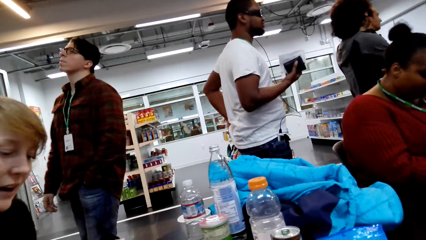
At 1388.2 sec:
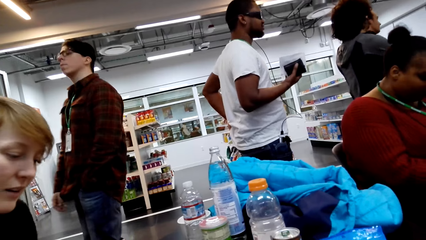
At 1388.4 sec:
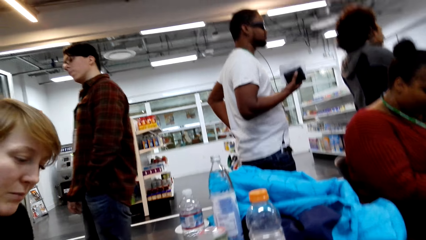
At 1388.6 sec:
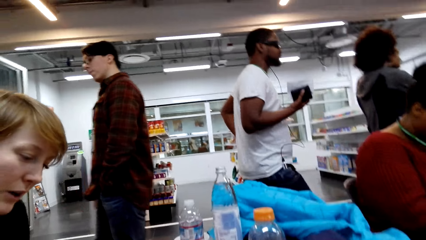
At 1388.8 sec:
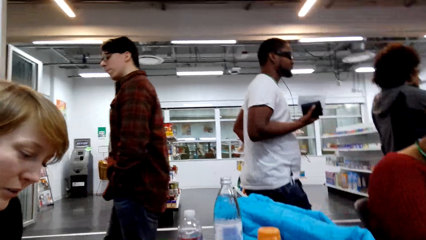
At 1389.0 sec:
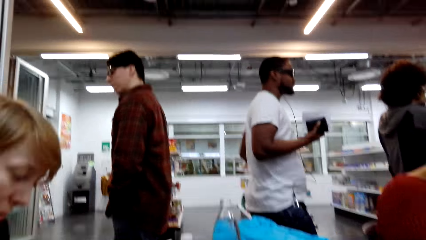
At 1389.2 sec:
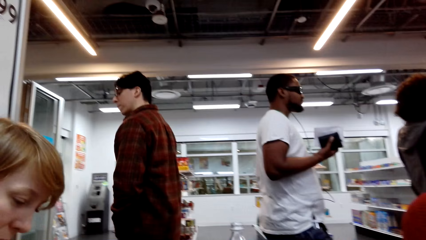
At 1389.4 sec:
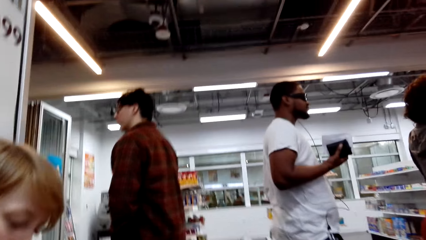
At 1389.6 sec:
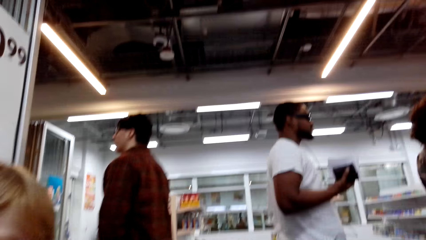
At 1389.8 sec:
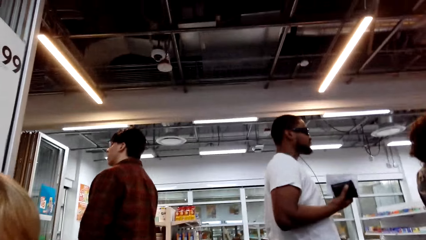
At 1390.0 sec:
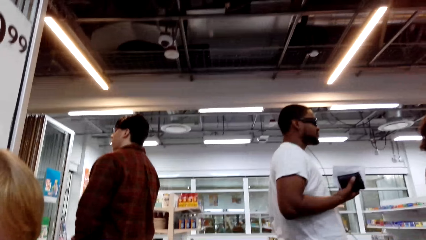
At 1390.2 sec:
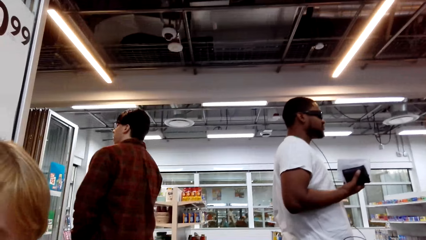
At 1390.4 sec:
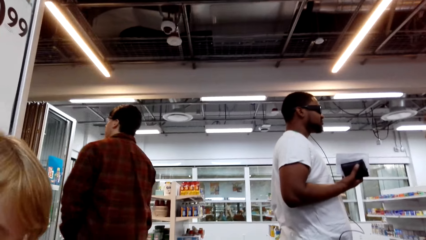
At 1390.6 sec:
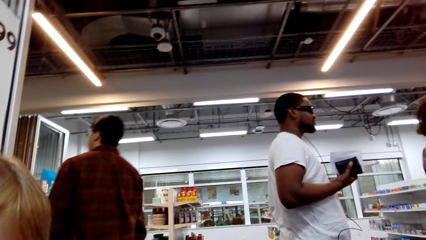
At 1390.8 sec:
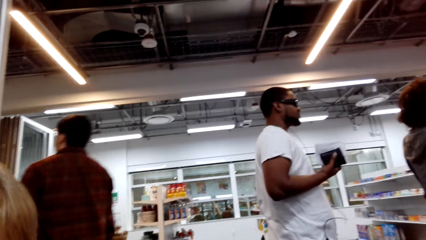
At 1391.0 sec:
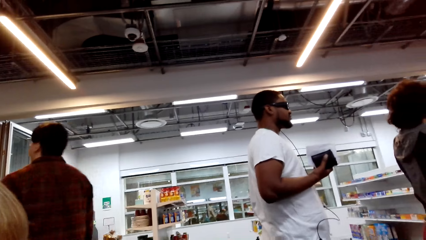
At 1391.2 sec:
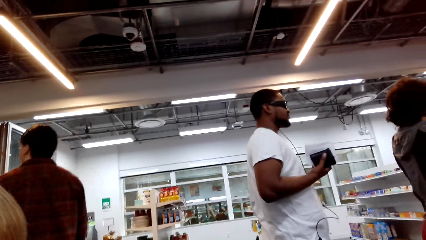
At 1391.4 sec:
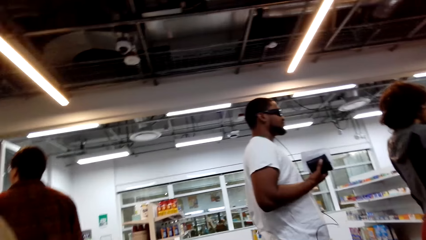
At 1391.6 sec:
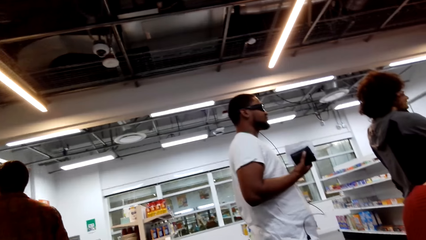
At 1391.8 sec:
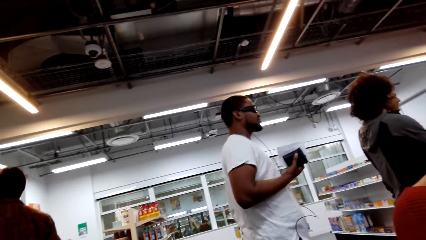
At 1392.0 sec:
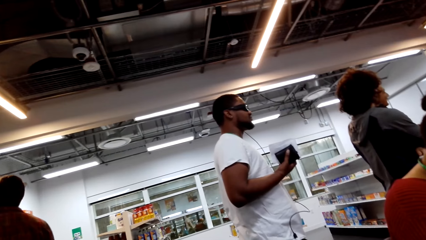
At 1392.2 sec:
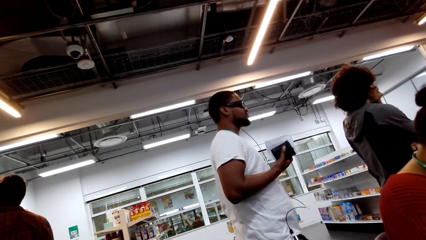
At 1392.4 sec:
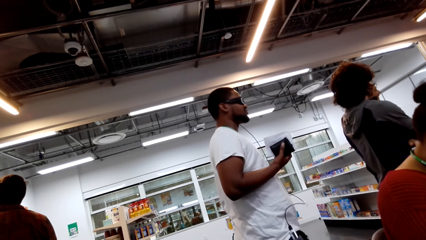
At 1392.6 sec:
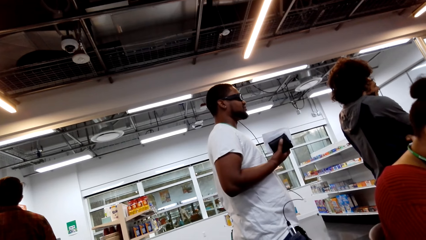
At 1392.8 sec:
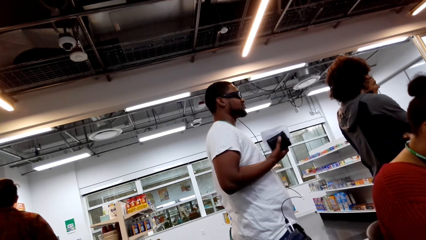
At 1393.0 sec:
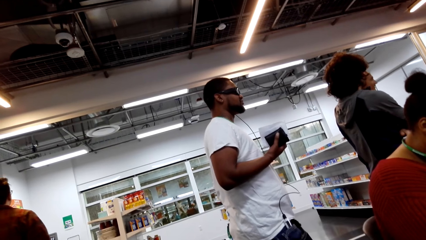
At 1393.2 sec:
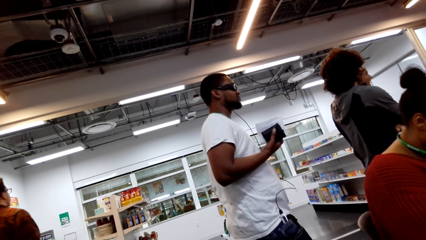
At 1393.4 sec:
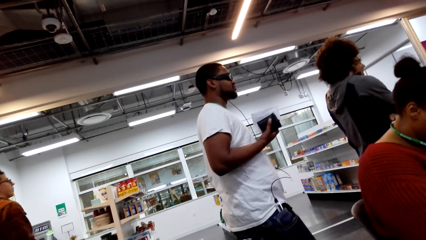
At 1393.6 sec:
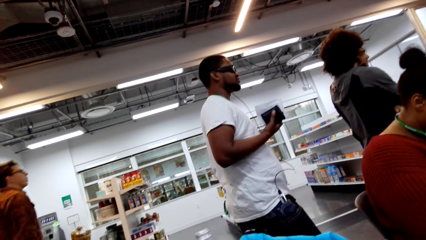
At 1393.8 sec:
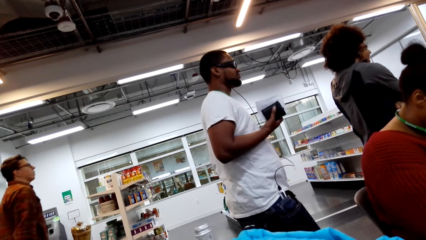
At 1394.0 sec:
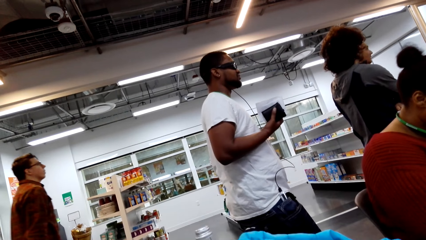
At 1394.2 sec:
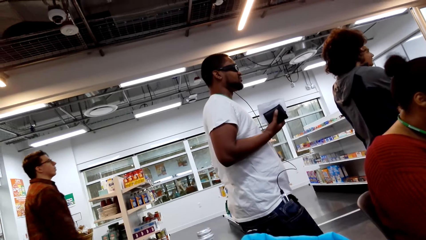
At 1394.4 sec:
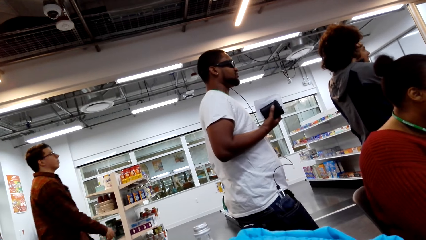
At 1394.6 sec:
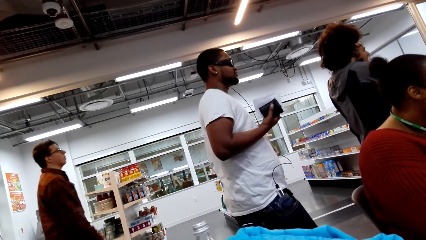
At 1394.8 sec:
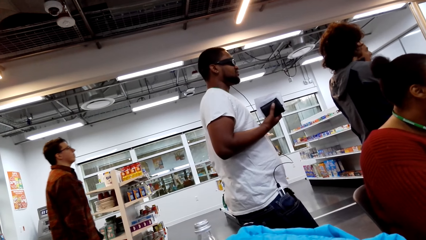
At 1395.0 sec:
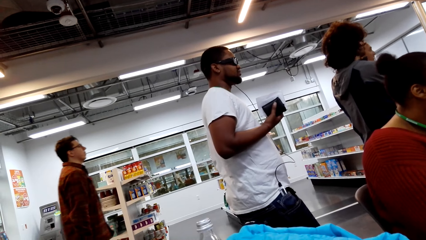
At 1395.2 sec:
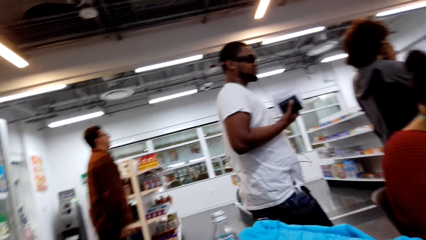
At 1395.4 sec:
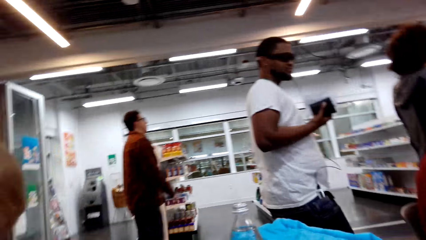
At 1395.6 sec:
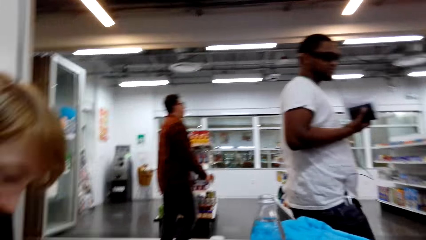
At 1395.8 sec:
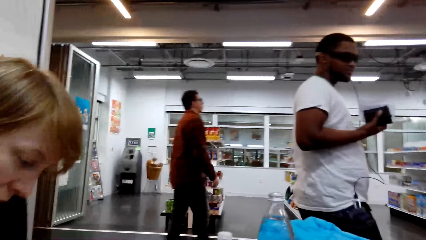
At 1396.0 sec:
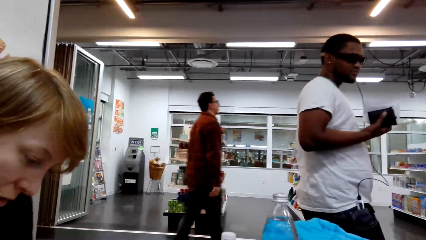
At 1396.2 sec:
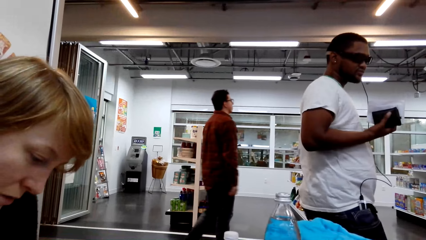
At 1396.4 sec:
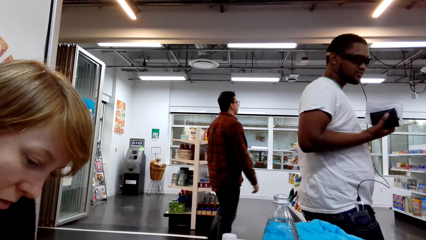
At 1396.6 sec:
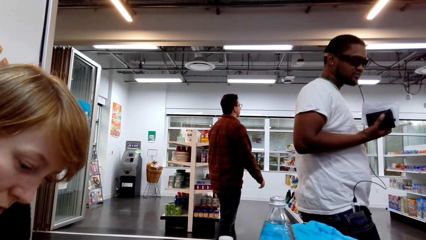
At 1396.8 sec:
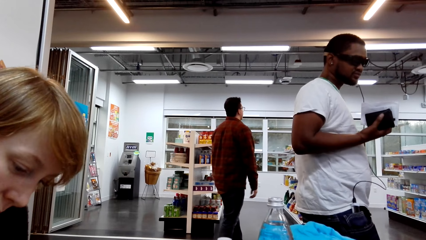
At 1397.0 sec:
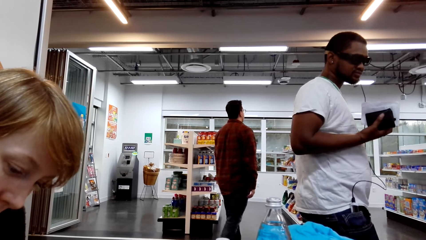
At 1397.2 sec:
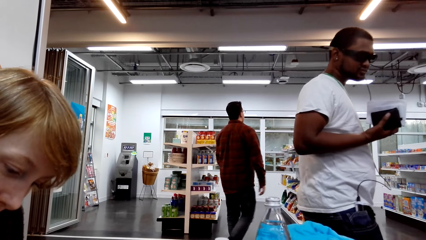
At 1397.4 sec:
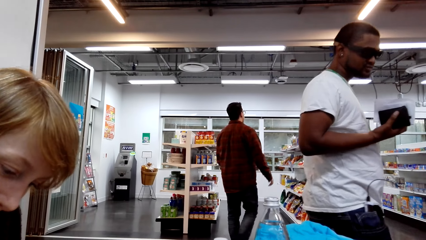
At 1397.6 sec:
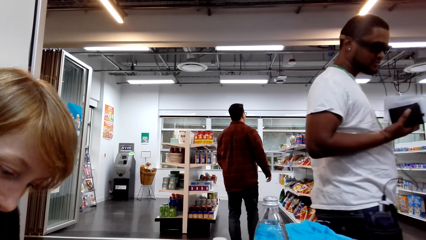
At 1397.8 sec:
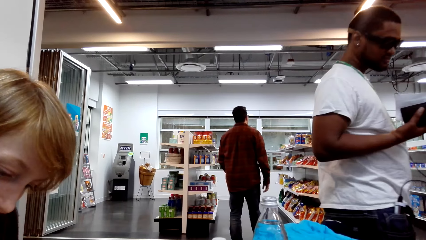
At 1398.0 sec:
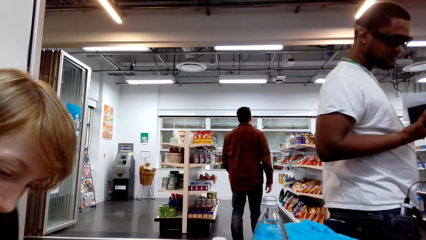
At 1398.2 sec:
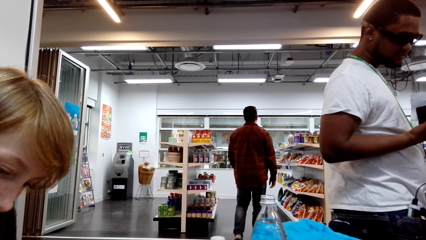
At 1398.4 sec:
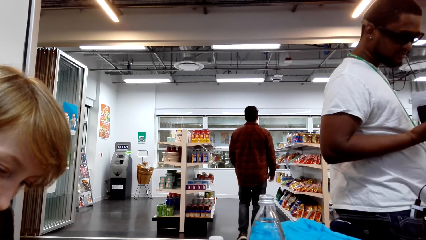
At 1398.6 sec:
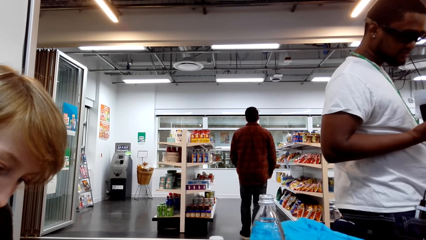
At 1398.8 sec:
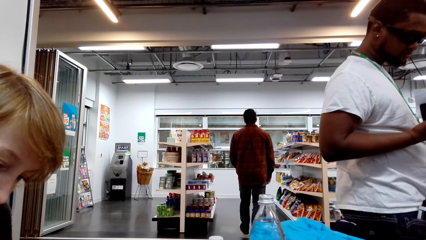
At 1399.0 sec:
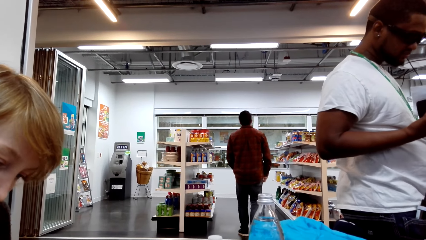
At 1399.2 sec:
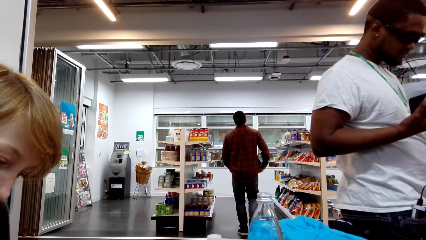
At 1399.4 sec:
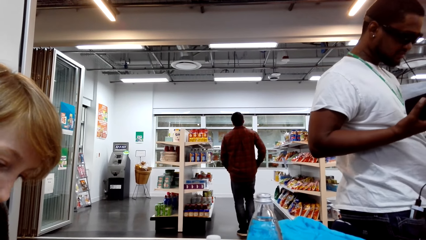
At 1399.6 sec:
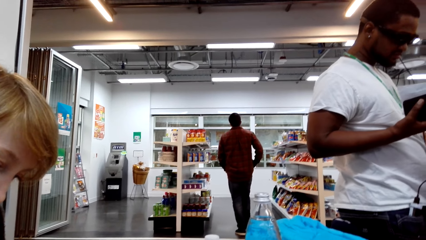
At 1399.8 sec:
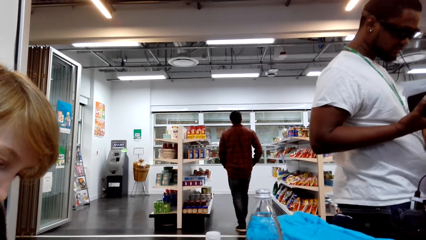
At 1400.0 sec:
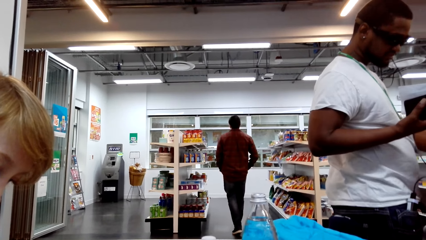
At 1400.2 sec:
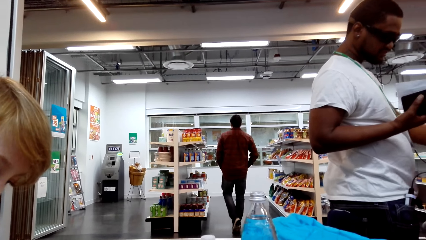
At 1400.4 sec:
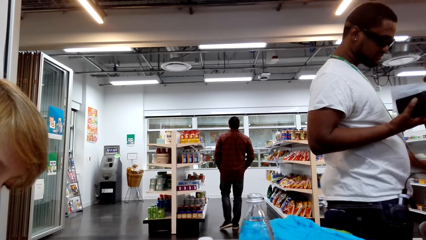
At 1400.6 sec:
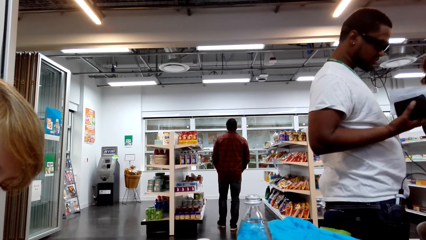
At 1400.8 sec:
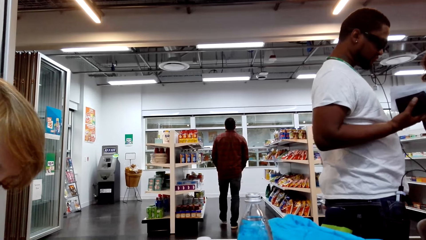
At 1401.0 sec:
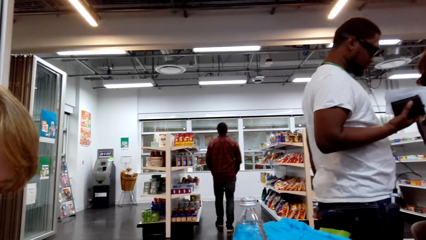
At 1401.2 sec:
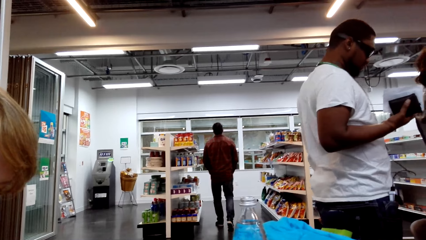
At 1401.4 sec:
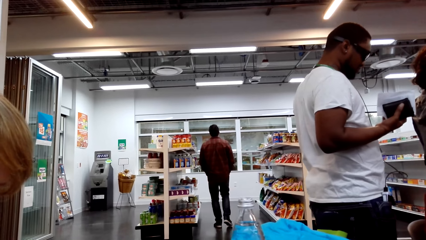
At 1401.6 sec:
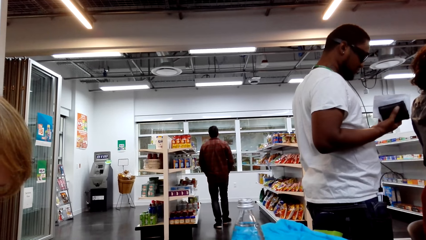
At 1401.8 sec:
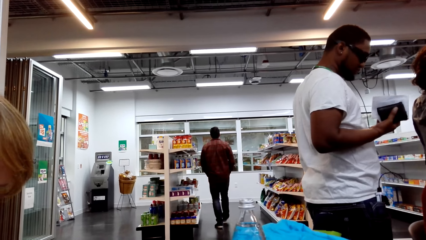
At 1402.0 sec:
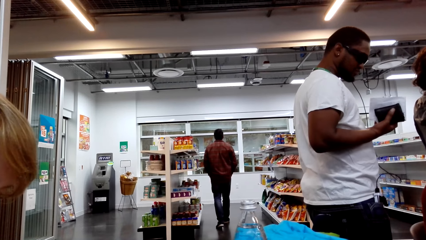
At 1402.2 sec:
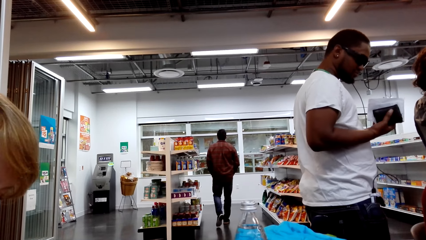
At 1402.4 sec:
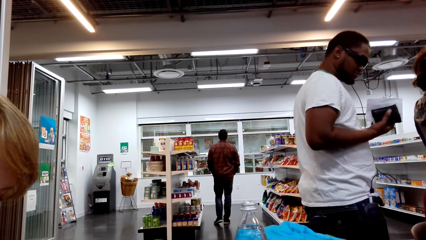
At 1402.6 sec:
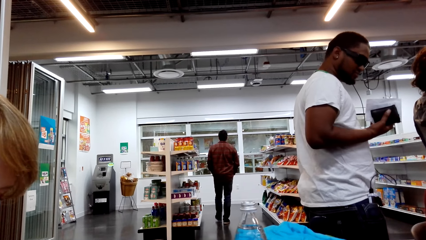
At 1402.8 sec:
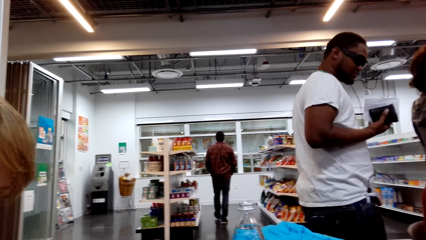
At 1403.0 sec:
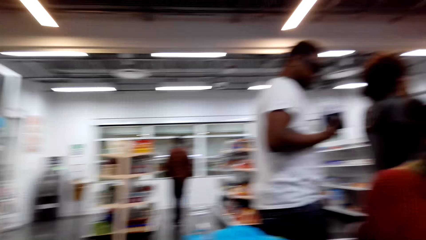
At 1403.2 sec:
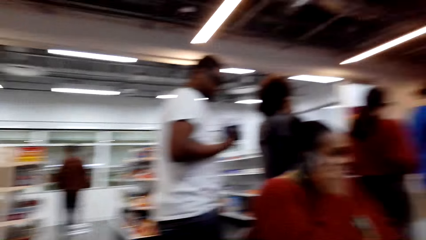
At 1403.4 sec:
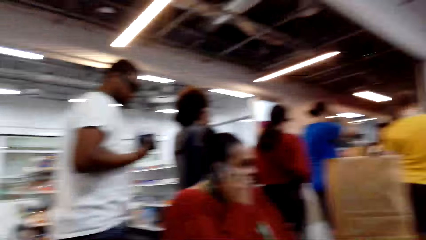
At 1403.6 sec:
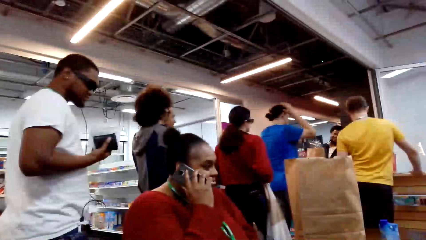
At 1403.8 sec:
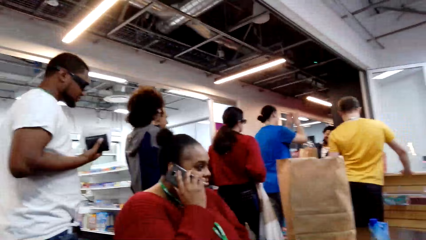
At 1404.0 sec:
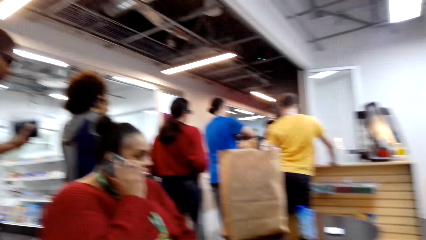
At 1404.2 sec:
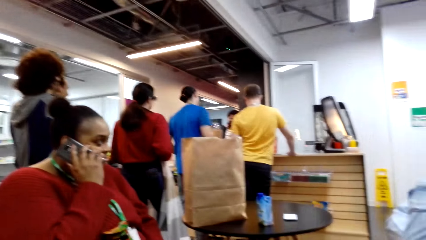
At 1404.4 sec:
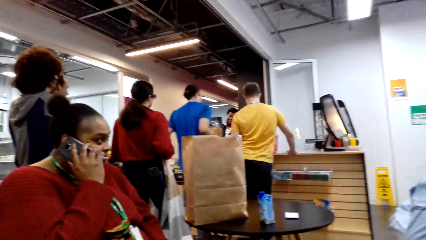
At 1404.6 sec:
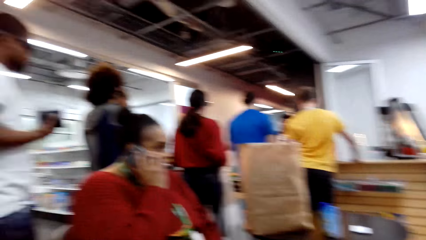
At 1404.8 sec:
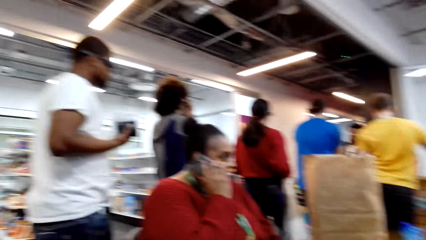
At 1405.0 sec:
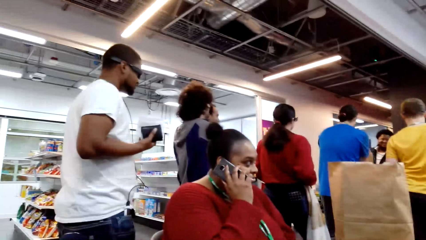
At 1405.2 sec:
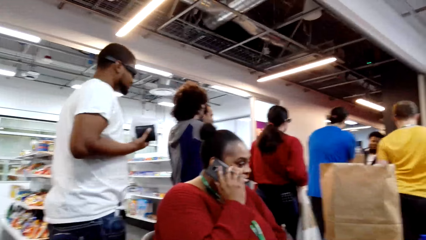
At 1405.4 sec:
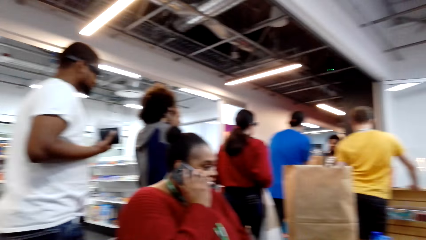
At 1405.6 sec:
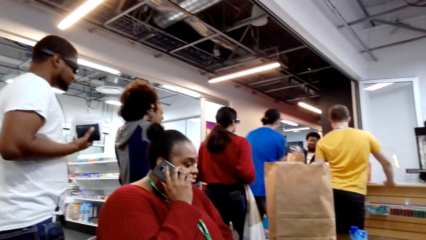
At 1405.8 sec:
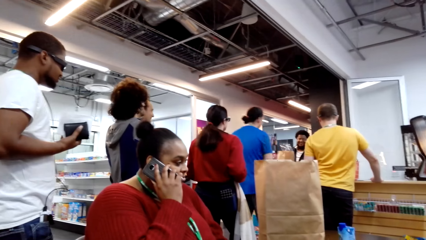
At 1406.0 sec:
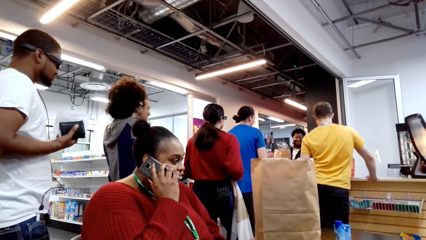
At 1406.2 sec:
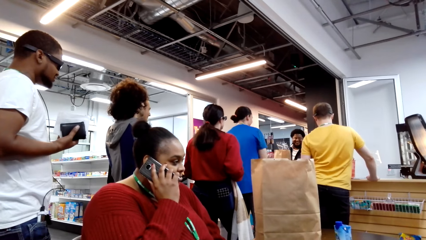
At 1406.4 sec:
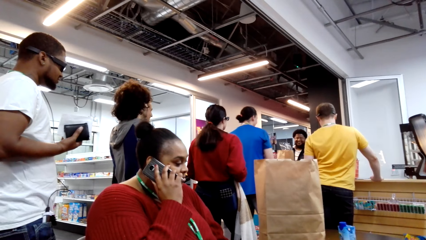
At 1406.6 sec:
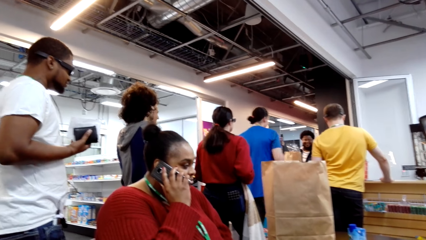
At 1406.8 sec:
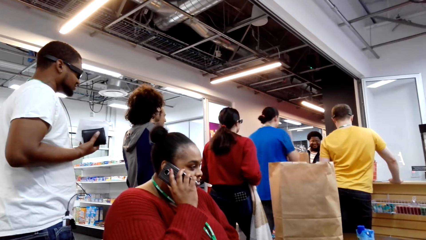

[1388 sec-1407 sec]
The camera wearer looks around.
